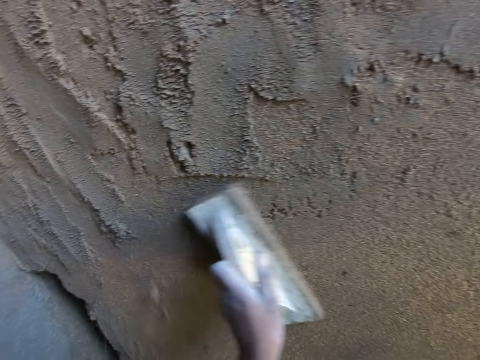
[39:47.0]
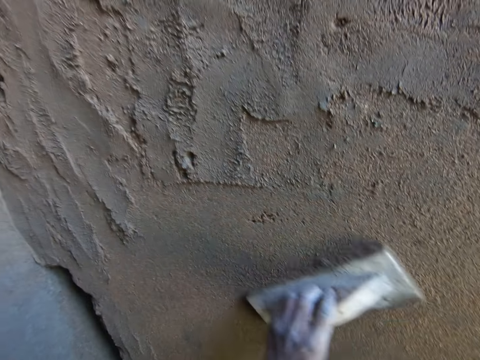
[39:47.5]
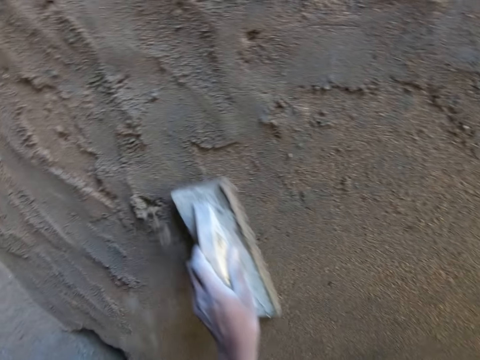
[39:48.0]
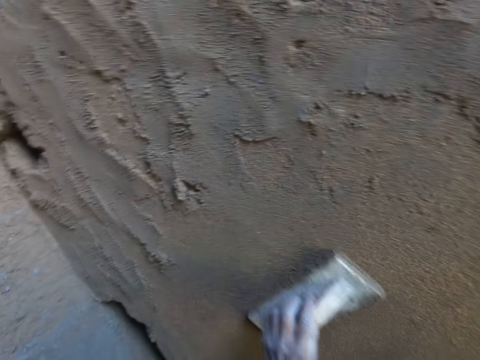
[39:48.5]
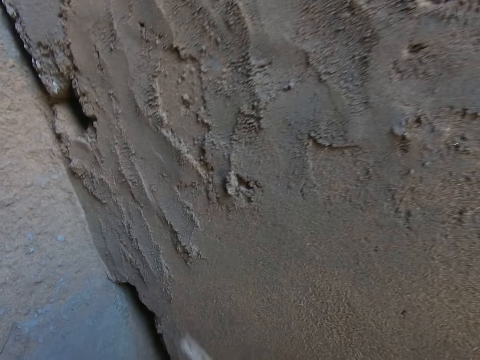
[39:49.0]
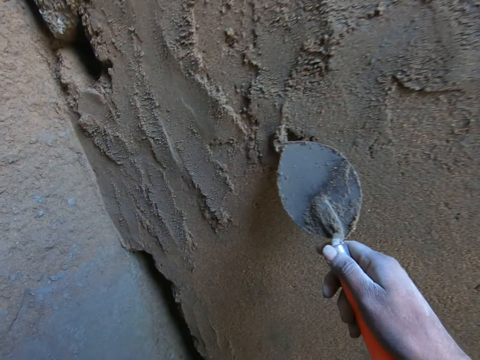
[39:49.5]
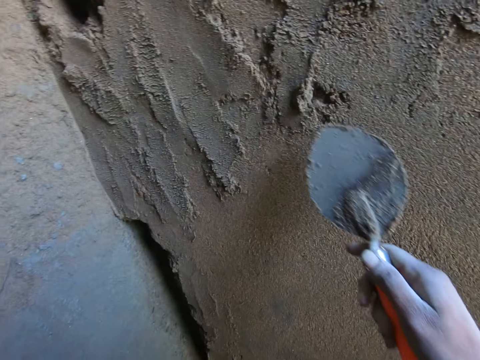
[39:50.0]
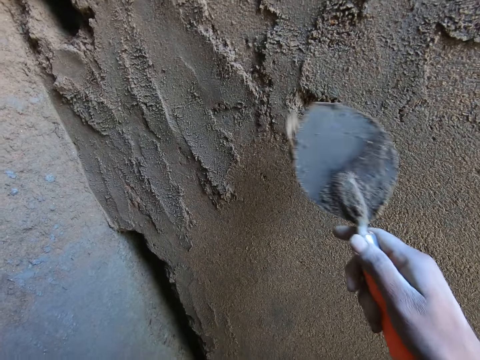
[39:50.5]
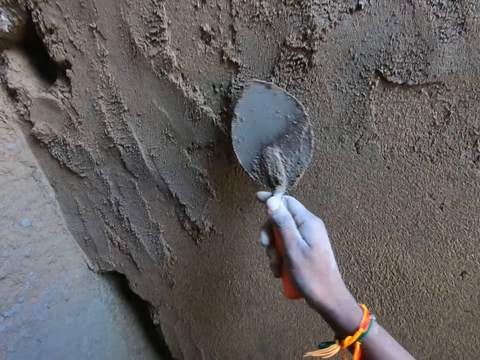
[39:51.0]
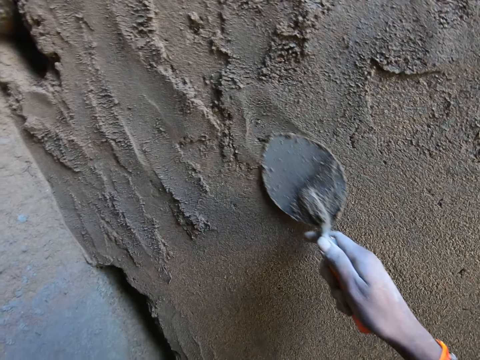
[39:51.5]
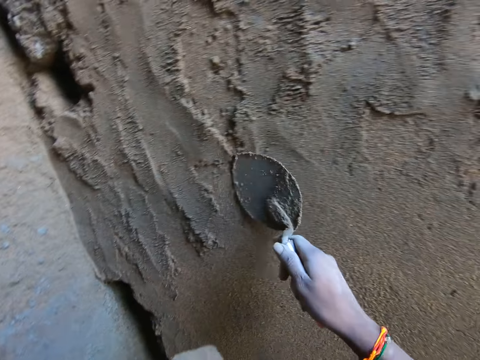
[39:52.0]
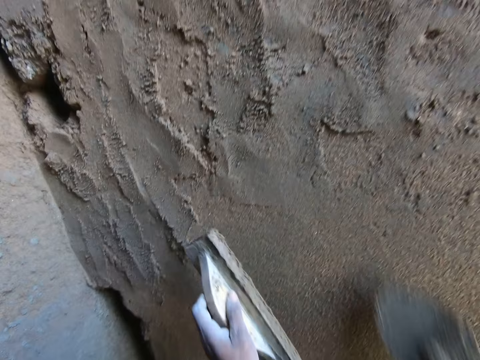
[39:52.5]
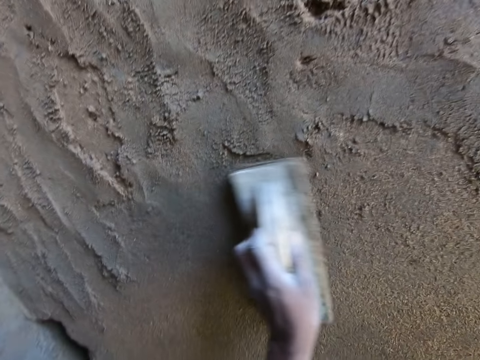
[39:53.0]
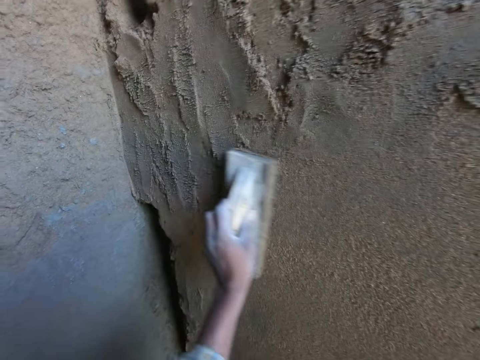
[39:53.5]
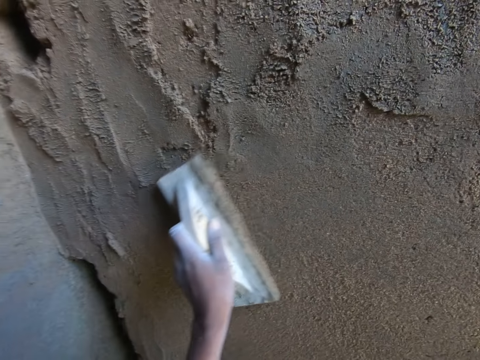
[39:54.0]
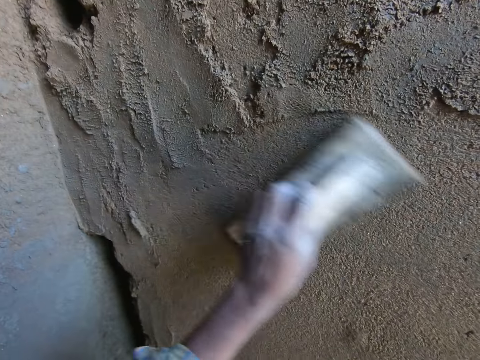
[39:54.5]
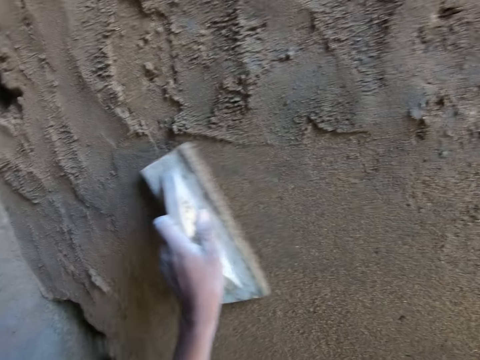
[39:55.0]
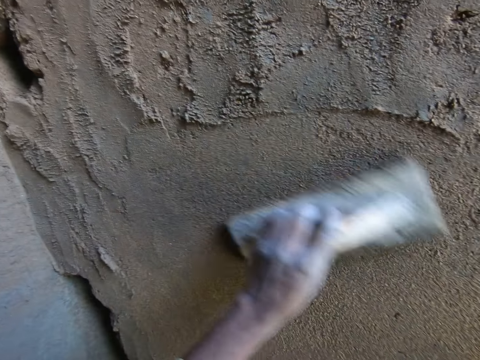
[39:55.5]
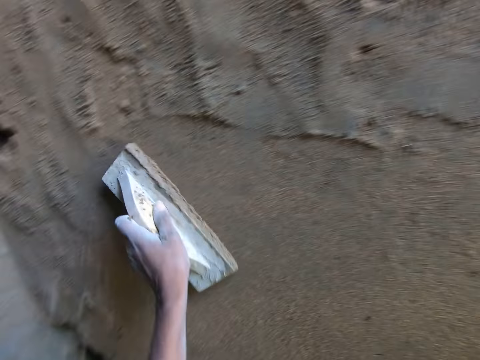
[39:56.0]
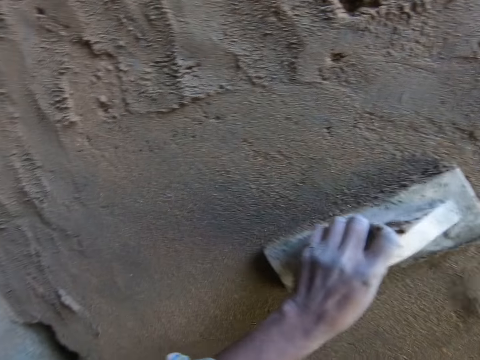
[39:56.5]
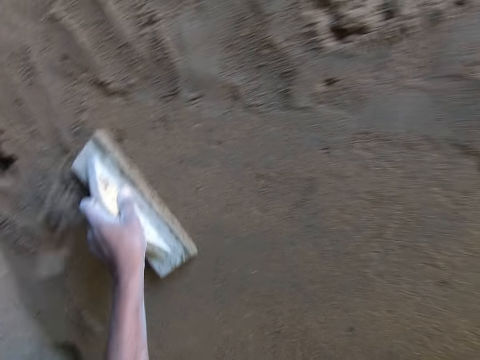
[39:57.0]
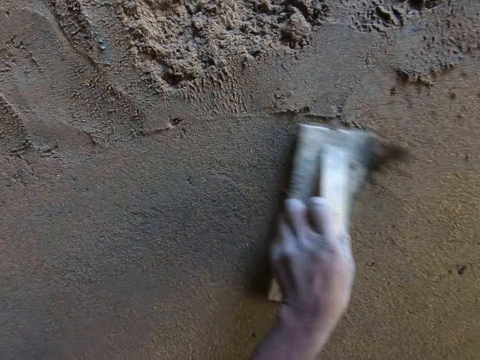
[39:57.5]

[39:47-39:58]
The camera wearer removes a particle from the wall with the hand trowel in his right hand. He spreads mortar on the wall with the hand trowel in his right hand. He smoothens the wall with the wooden float in his left hand.

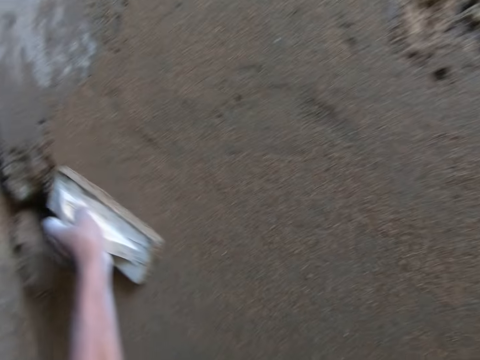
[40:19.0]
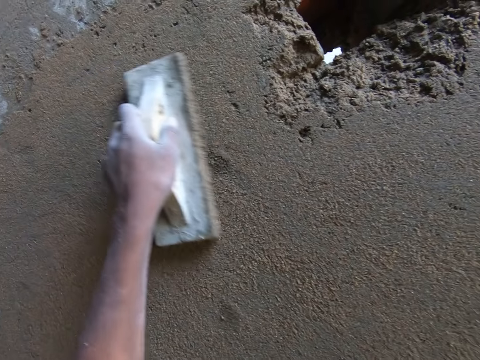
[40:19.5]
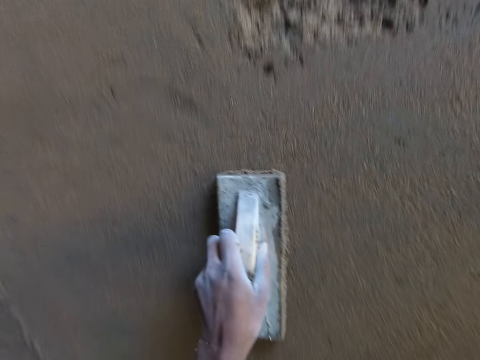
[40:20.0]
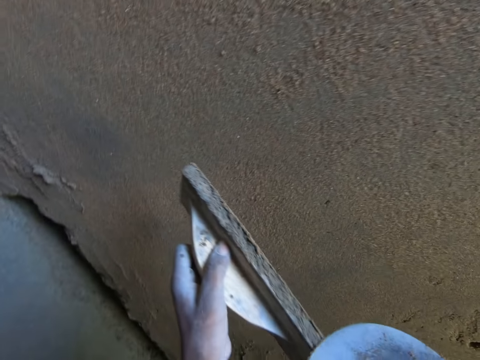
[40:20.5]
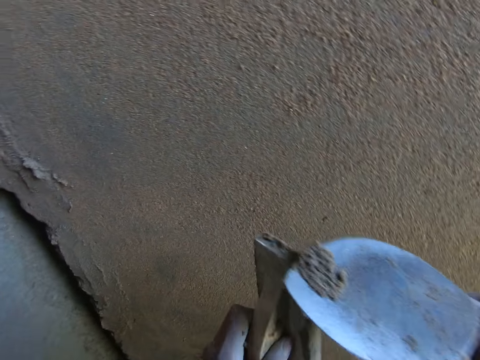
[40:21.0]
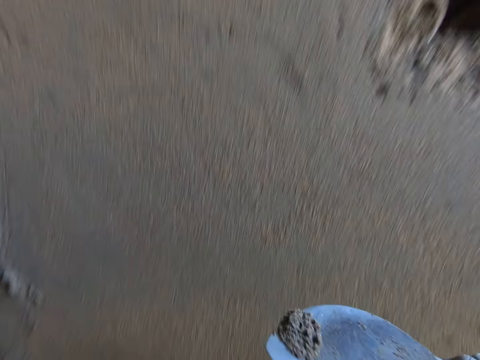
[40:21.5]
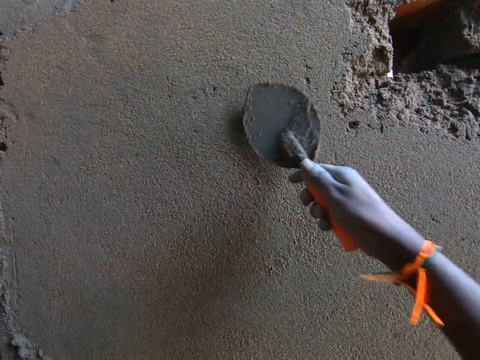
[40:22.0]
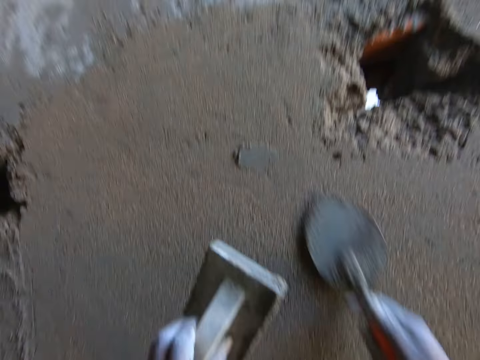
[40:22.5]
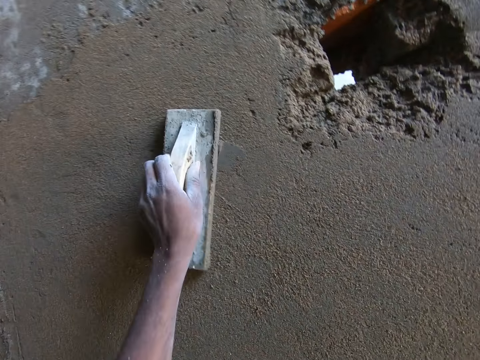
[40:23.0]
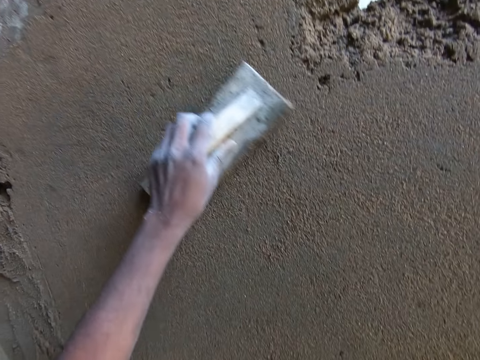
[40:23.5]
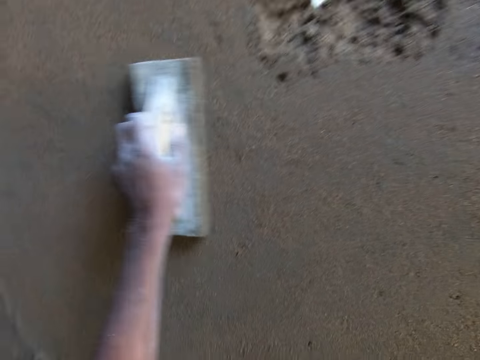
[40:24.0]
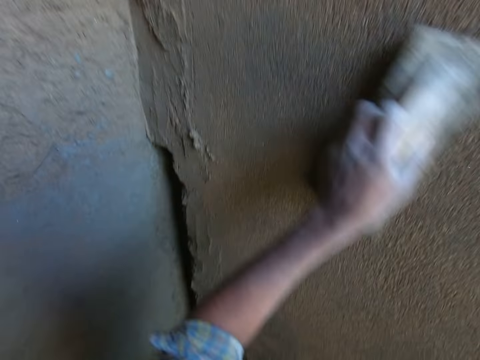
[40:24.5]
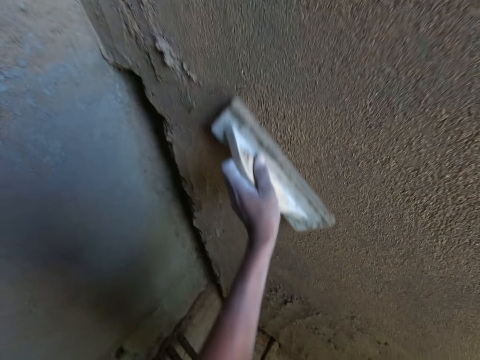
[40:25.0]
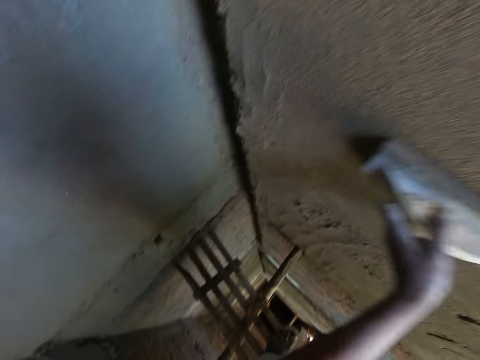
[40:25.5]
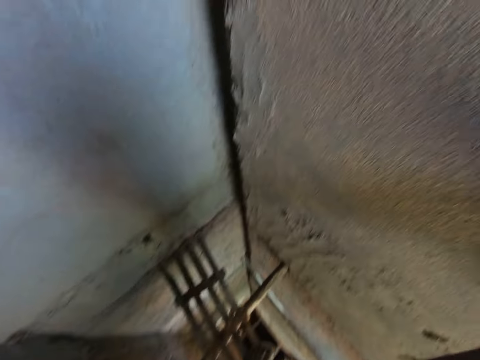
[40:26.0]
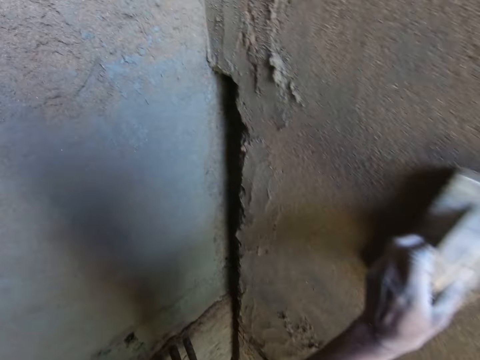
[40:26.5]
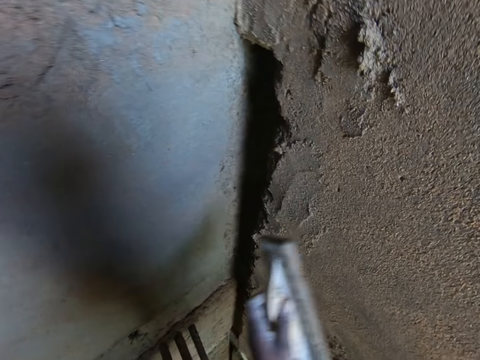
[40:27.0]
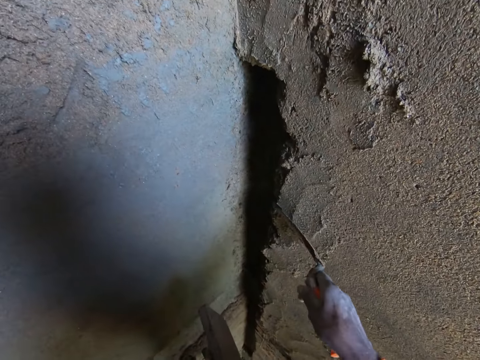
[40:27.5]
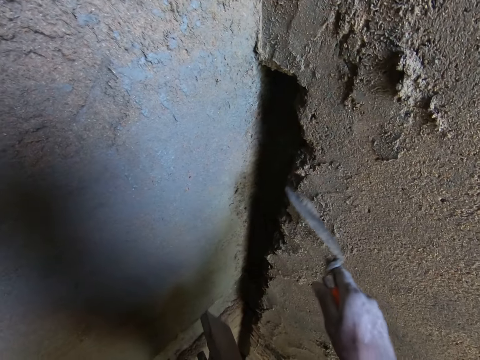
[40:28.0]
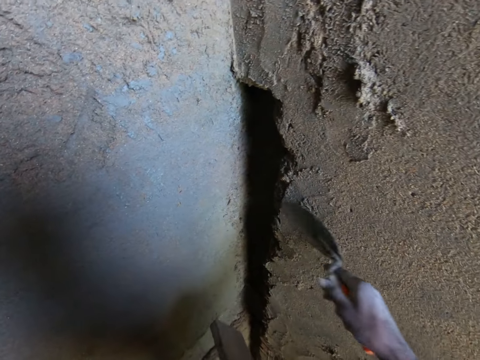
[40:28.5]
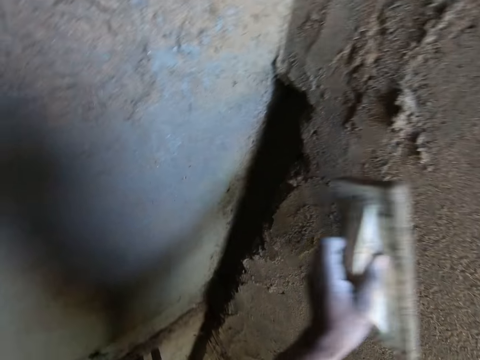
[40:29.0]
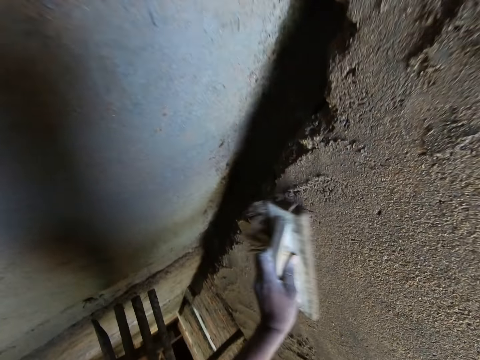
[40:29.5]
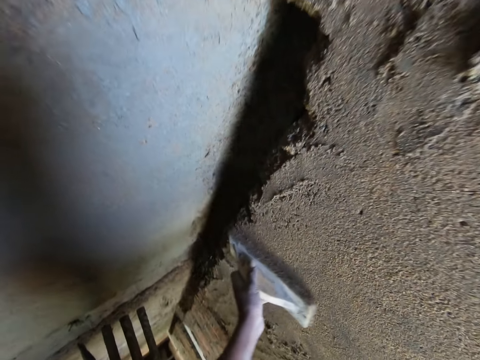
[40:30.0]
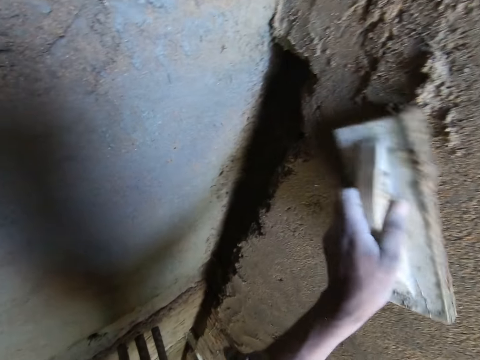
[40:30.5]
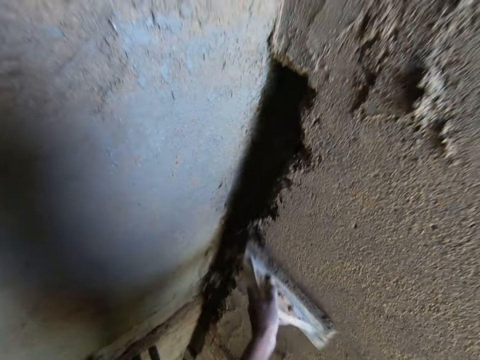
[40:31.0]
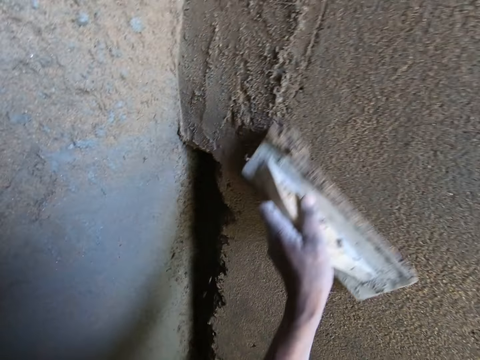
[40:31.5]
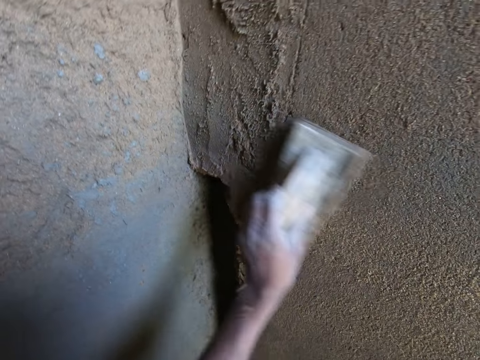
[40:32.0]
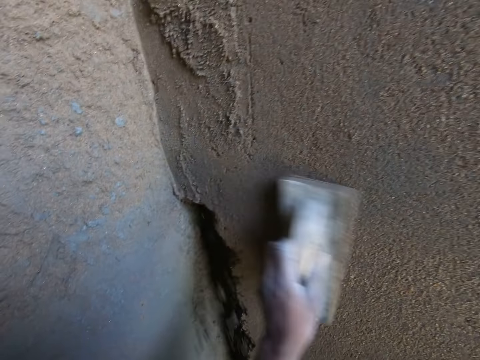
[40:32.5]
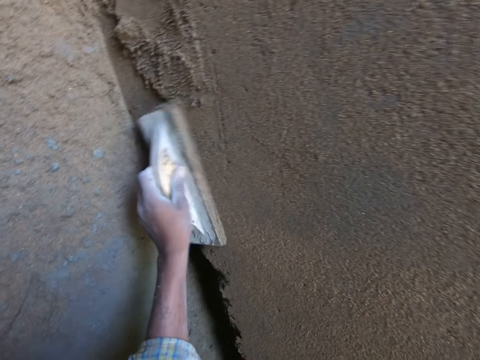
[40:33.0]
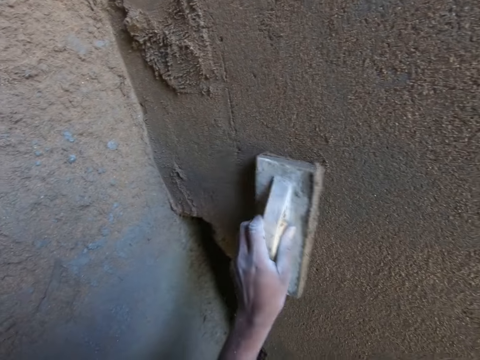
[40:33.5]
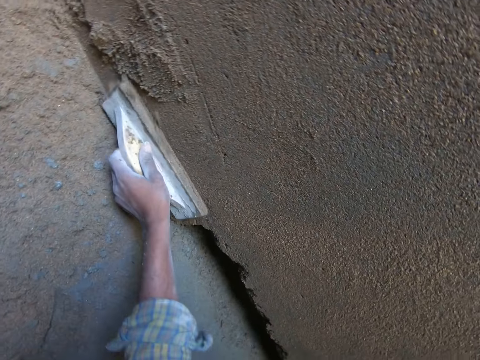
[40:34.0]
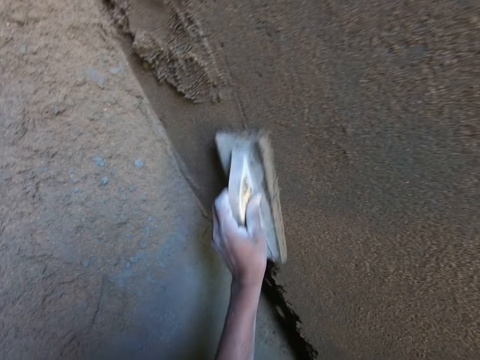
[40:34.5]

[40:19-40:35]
The camera wearer scrapes off mortar on the edges of the wooden float in his left hand with the hand trowel in his right hand. He spreads the mortar from the hand trowel in his right hand on the wall. He smoothens the wall with the wooden float in his left hand. He spreads mortar on the wall with the hand trowel in his right hand. He smoothens the wall with the wooden float in his left hand.
